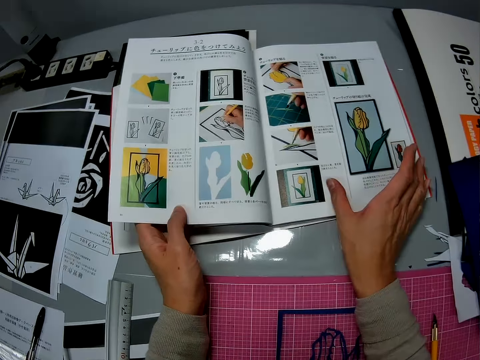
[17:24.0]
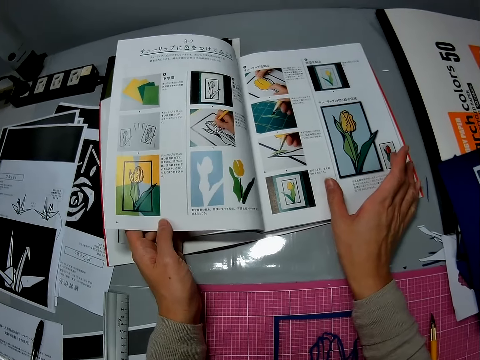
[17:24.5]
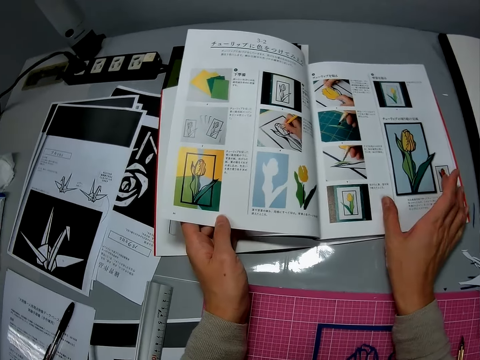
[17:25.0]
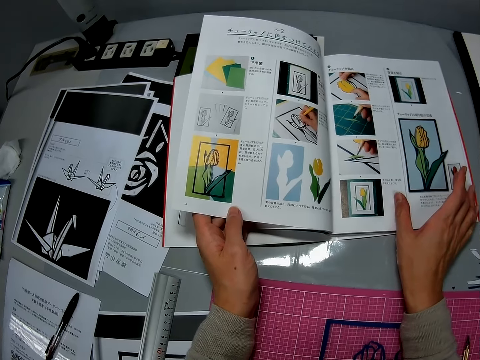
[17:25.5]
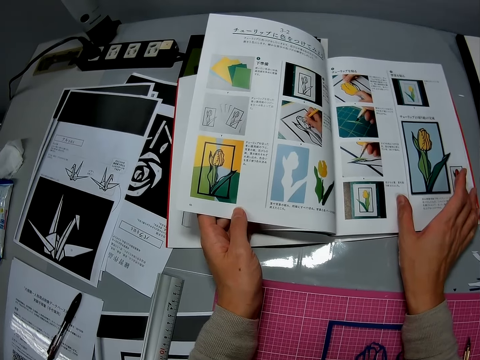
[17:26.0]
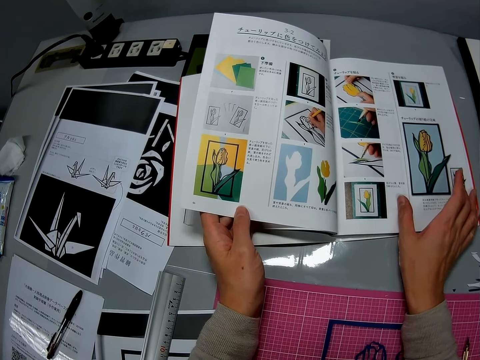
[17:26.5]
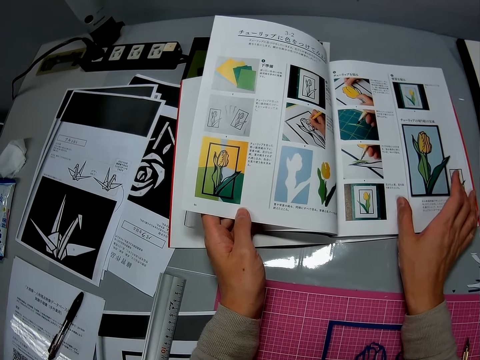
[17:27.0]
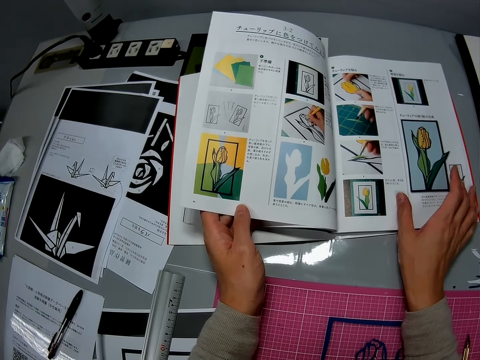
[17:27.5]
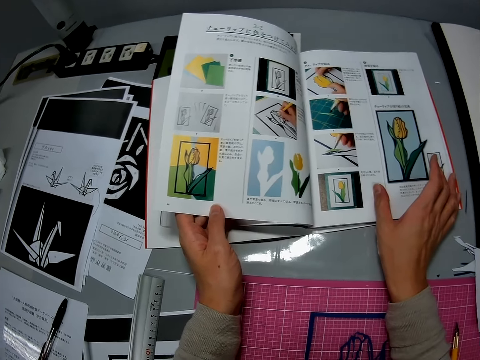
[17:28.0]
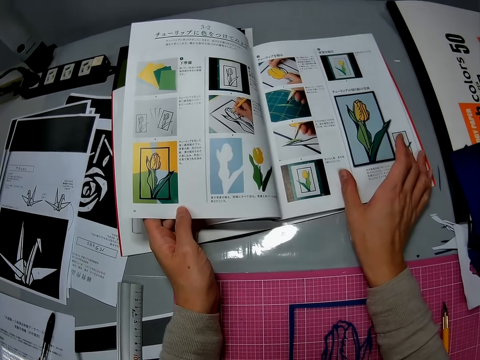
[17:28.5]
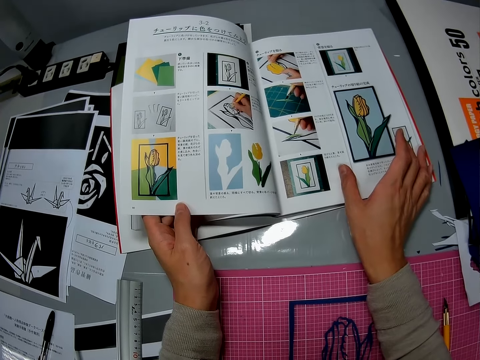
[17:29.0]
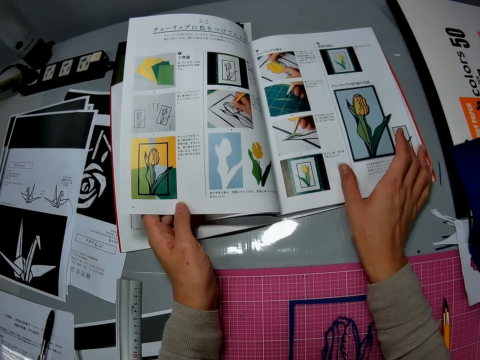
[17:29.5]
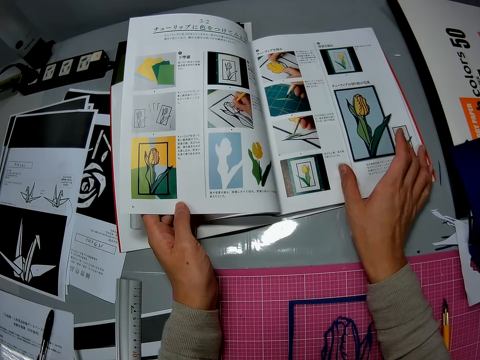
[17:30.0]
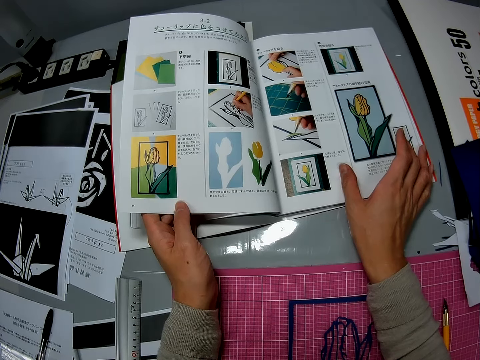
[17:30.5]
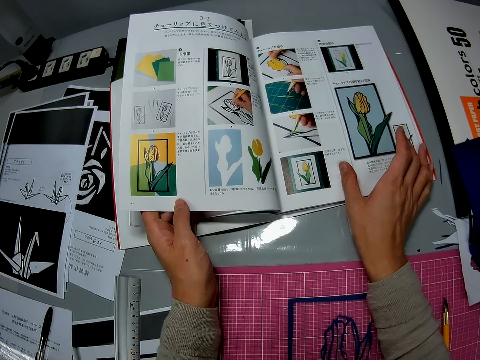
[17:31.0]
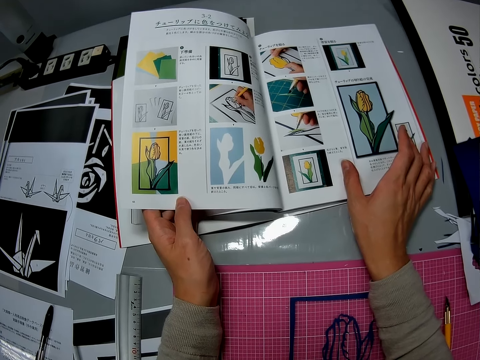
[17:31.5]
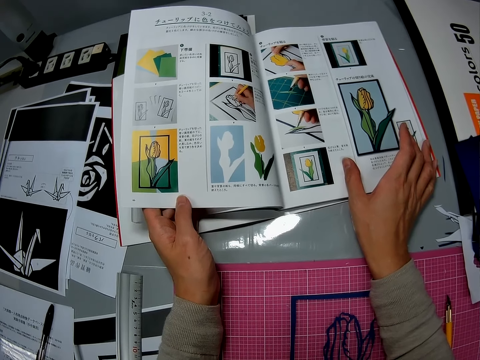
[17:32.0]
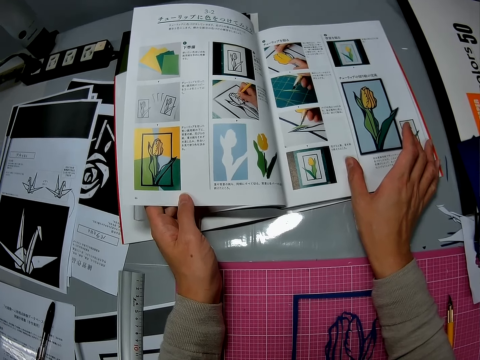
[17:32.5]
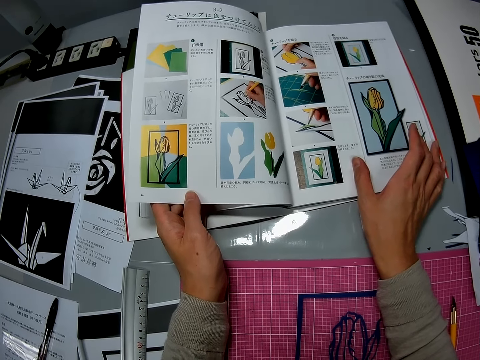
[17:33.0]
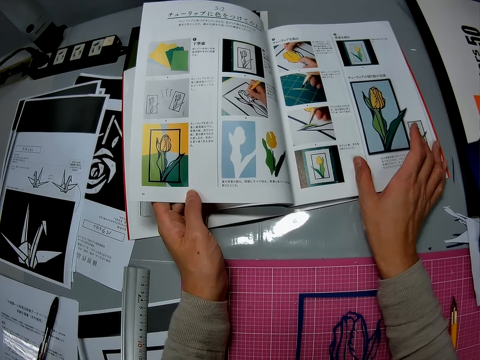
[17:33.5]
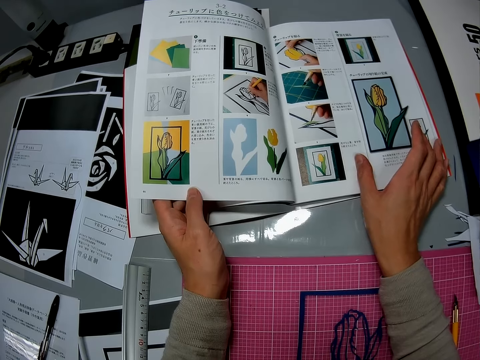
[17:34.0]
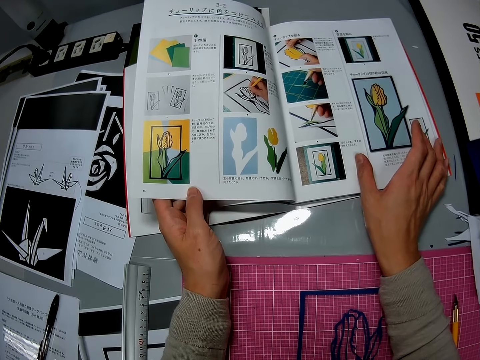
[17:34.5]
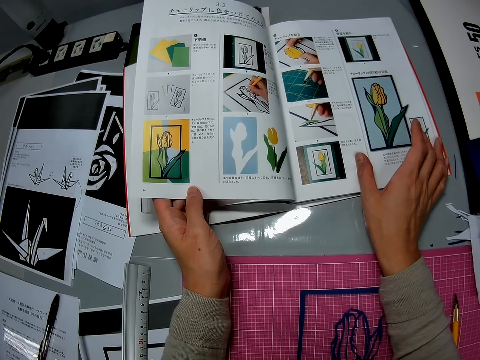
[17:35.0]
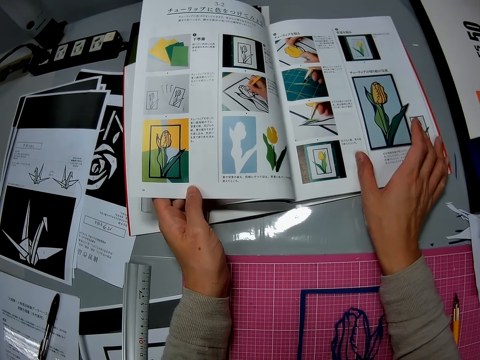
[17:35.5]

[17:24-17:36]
The camera wearer looks at a drawing book on a table. They pause turning over the pages.

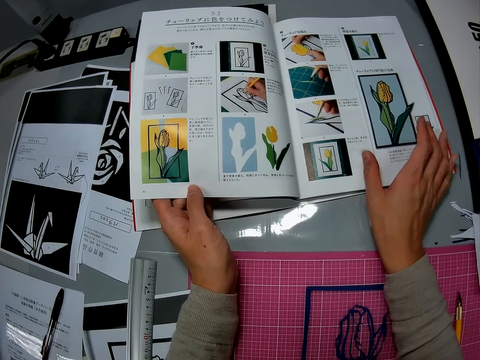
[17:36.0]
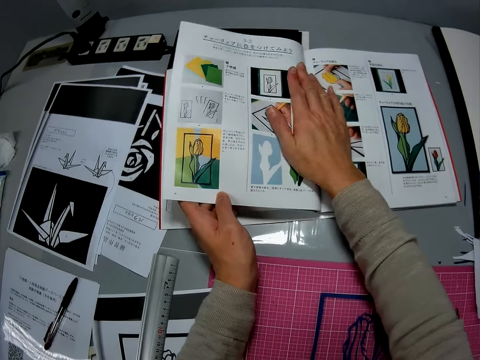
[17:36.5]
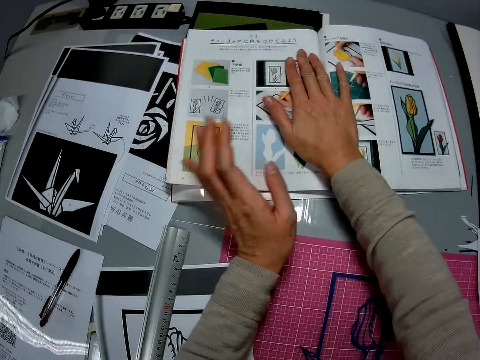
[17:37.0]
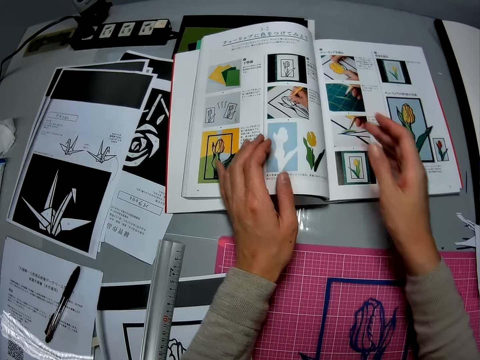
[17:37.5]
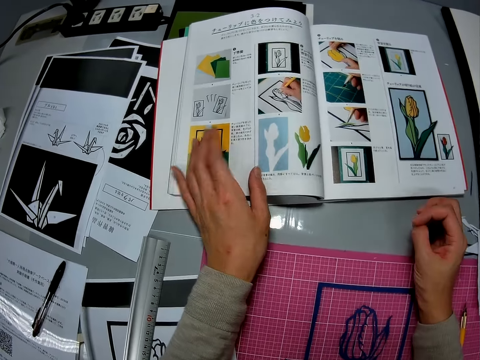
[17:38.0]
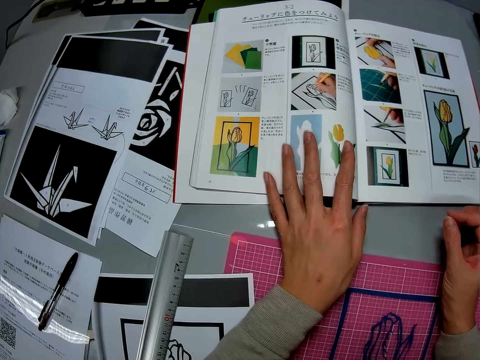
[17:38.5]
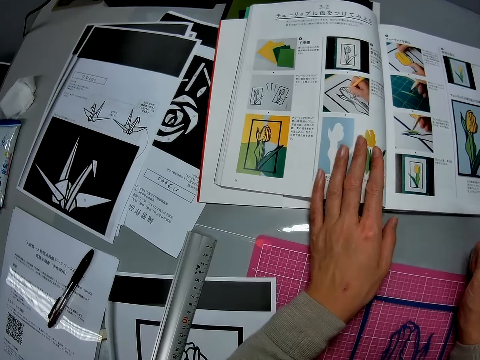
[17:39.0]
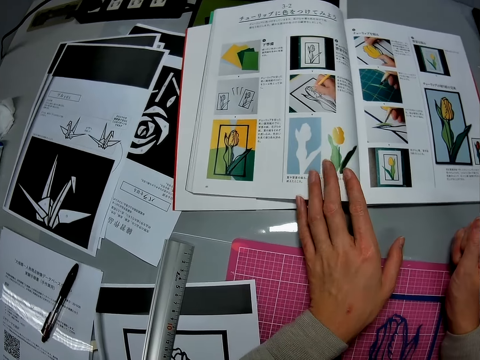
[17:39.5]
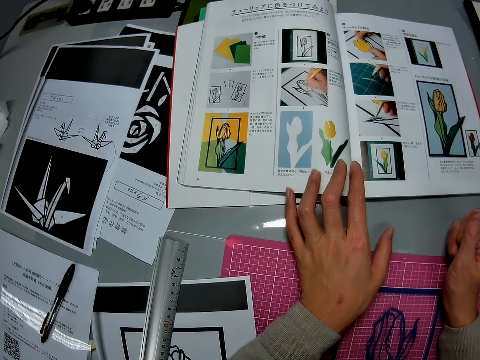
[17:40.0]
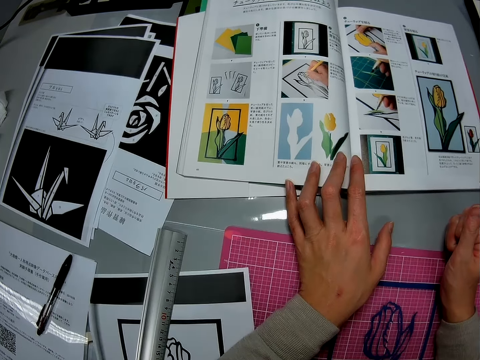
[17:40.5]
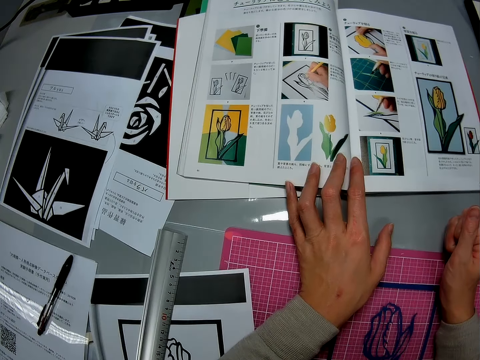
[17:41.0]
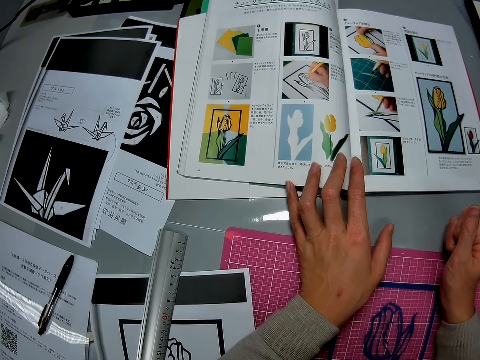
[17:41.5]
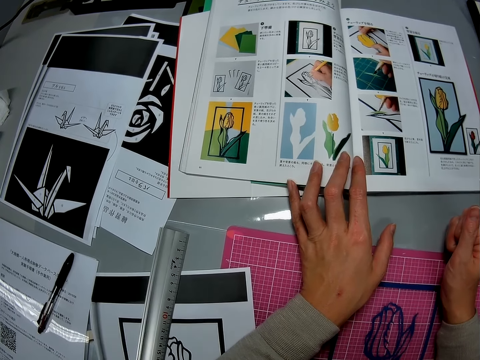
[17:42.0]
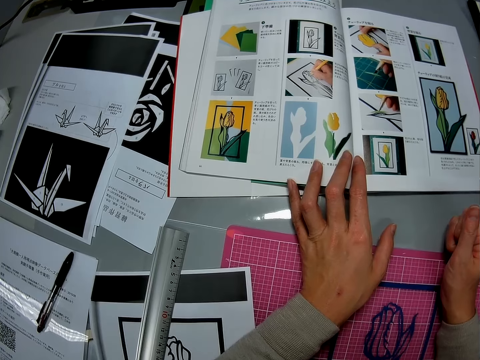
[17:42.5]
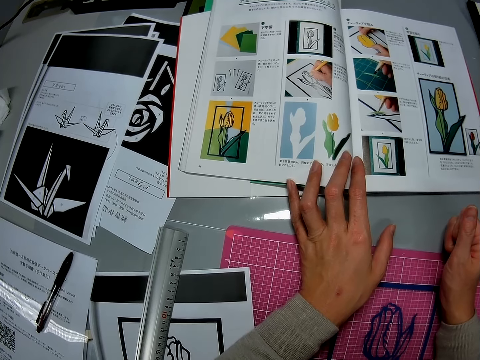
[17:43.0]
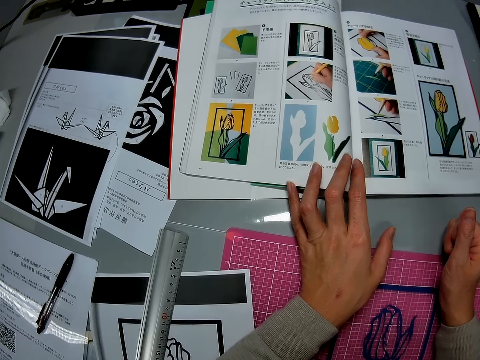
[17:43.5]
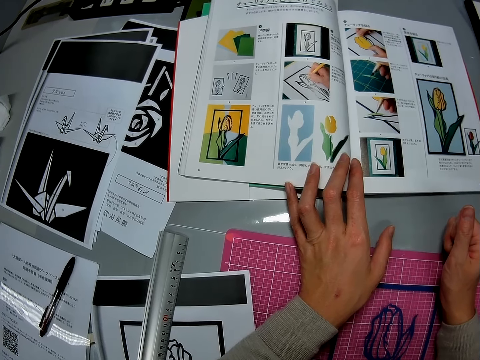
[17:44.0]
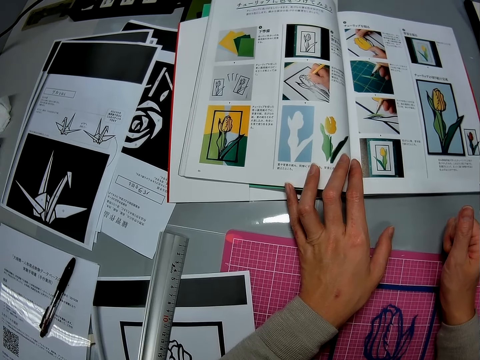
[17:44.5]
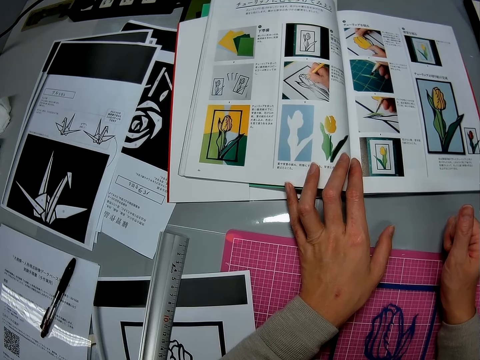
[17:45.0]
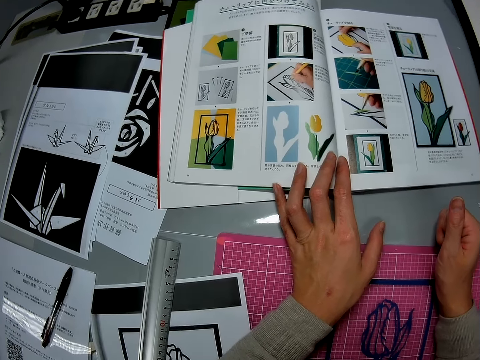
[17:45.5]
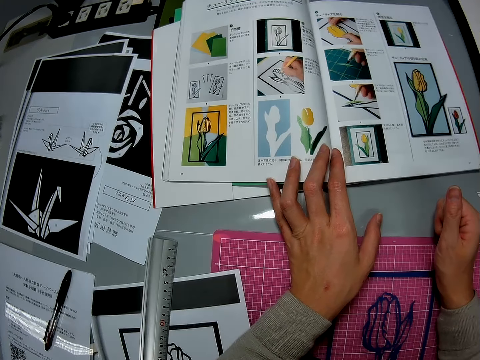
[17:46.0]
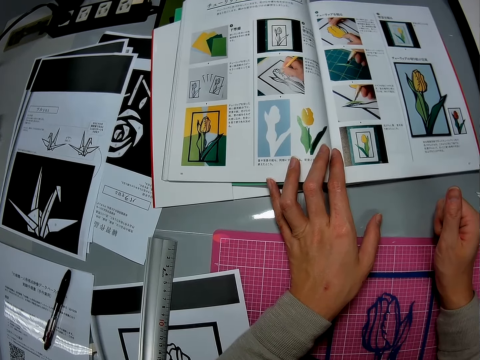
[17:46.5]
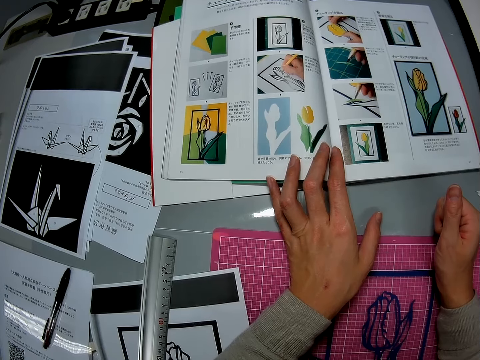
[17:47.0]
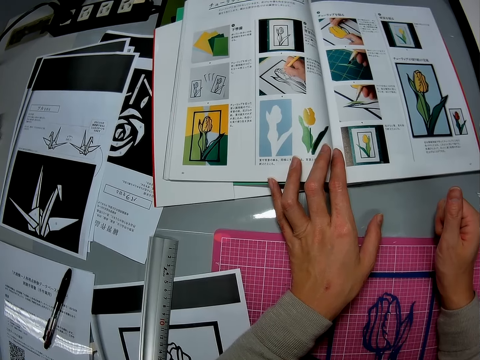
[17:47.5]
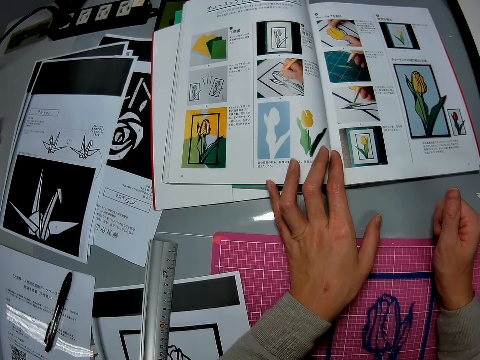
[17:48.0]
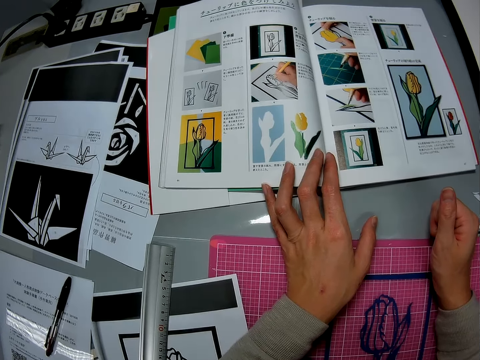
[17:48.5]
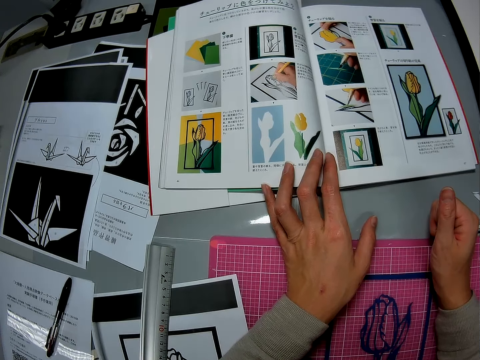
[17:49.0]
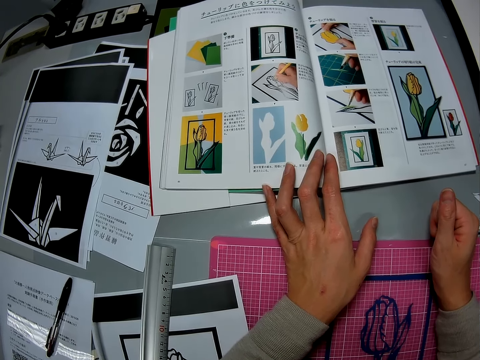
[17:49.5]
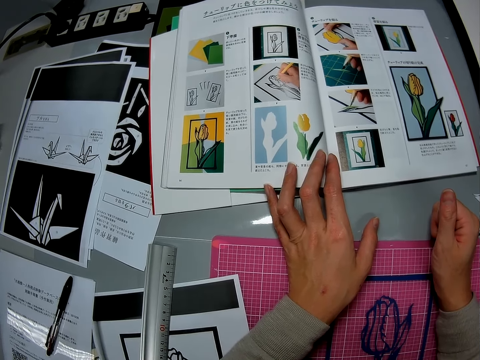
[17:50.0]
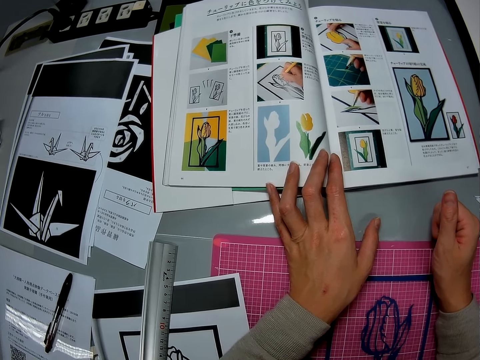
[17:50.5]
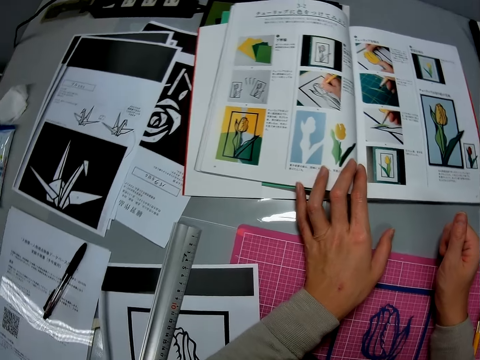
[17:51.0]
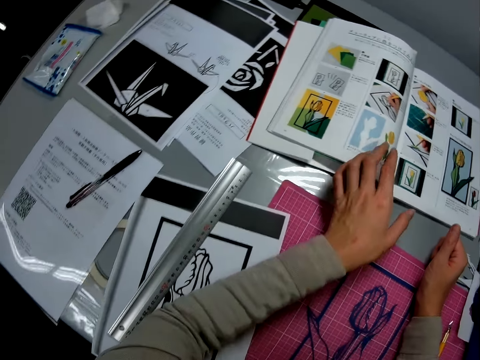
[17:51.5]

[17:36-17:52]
The camera wearer holds a drawing book on a table. They look at the drawing book on the table.
